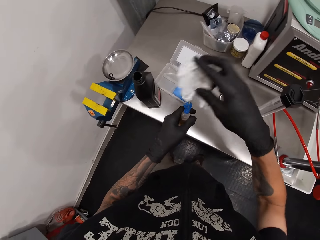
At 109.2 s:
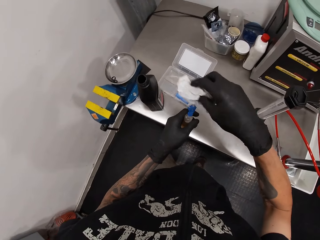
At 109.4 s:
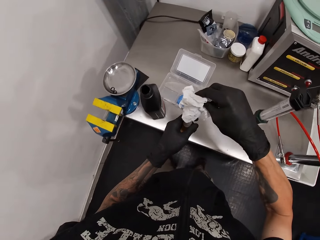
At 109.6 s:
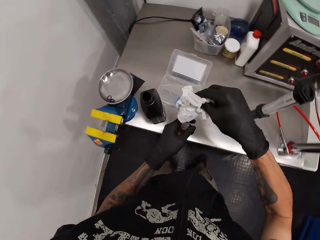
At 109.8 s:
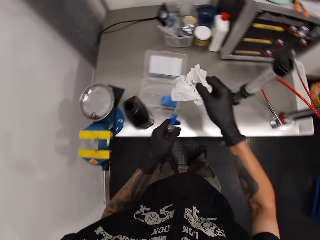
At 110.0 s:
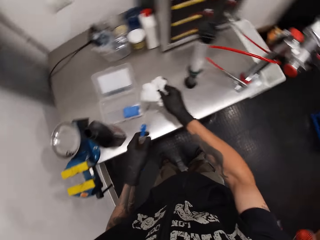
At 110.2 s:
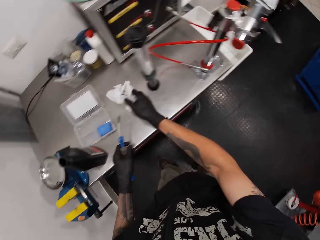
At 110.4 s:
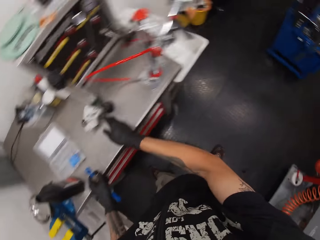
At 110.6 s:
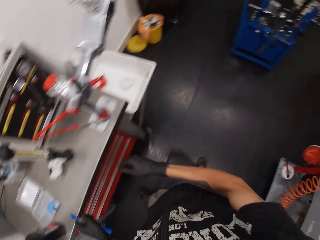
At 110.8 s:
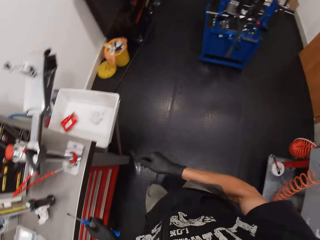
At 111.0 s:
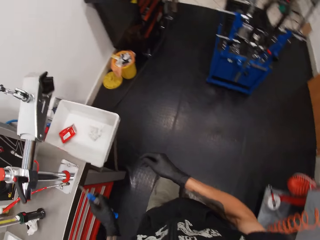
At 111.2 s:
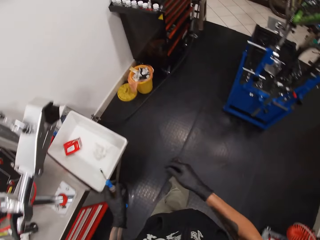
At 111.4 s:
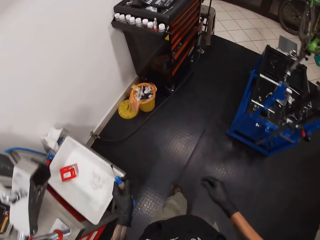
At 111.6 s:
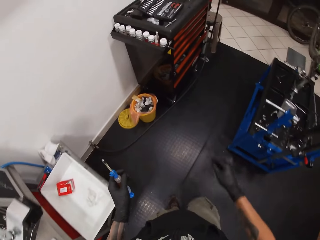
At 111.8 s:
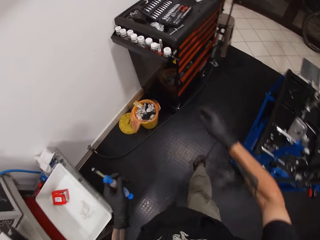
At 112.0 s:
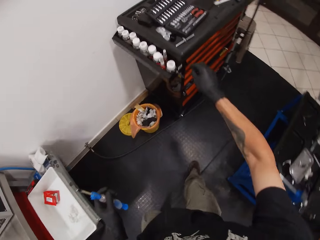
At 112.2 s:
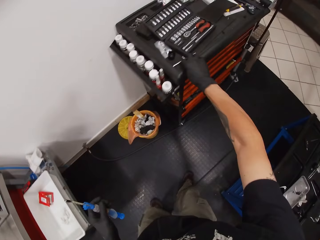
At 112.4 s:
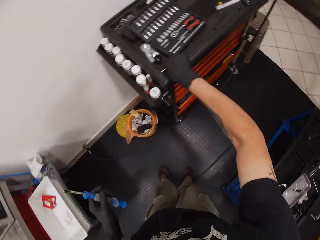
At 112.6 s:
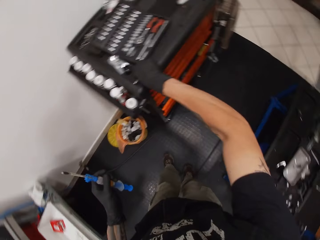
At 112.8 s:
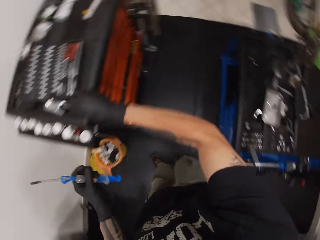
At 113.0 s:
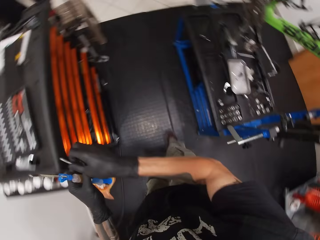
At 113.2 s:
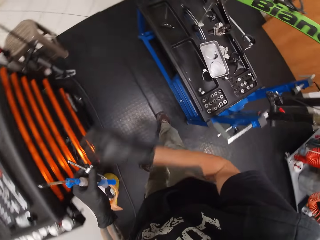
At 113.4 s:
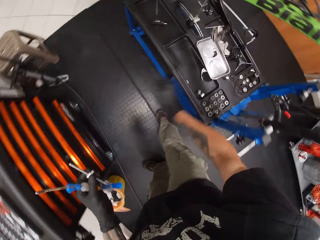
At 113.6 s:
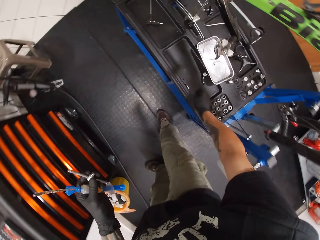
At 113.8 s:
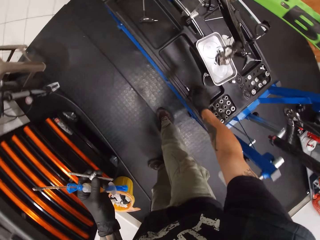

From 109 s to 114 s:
The camera wearer wipes the brake bleed kit with the toilet paper with his right hand. He places the toilet paper on the metallic table with his right hand. He walks. He picks the t-screwdriver from the black toolbox stand with his right hand.

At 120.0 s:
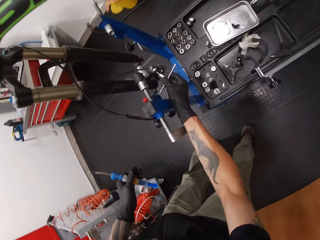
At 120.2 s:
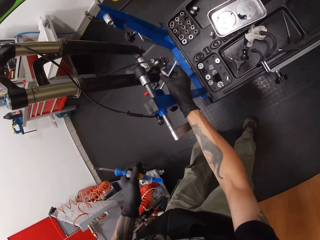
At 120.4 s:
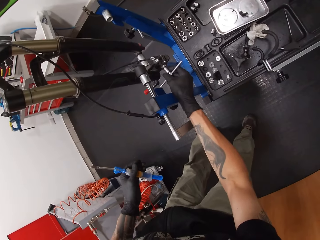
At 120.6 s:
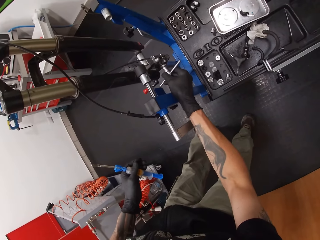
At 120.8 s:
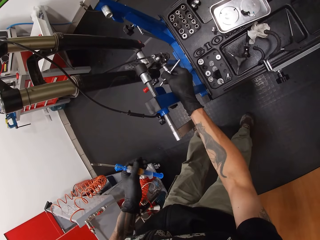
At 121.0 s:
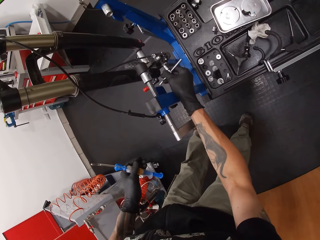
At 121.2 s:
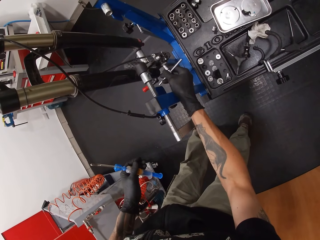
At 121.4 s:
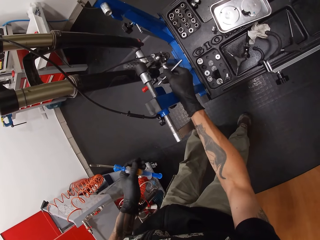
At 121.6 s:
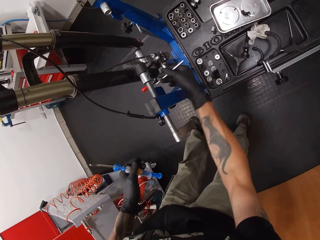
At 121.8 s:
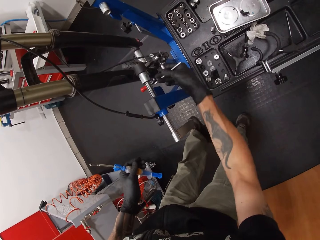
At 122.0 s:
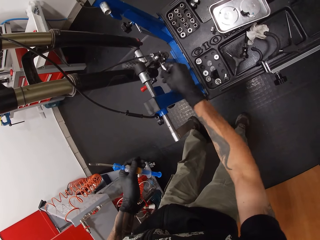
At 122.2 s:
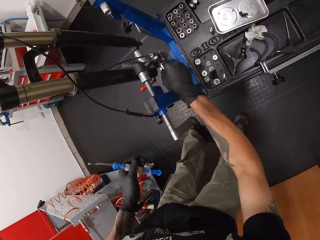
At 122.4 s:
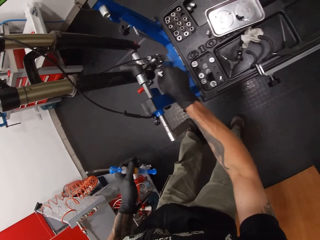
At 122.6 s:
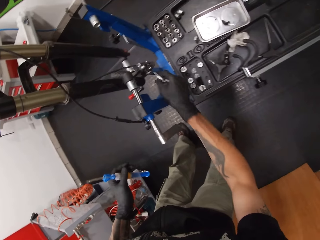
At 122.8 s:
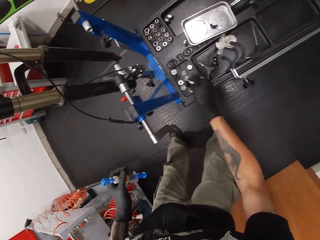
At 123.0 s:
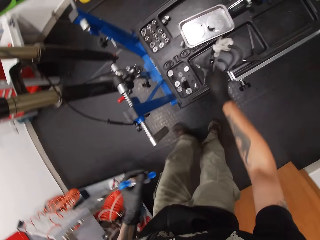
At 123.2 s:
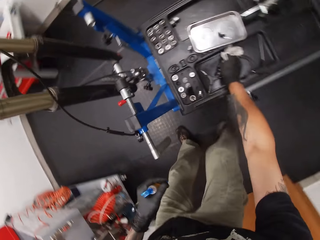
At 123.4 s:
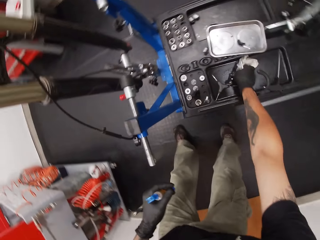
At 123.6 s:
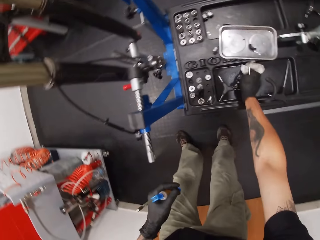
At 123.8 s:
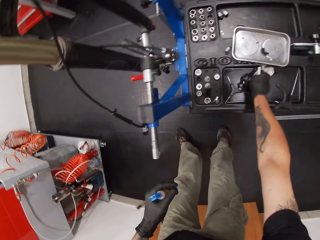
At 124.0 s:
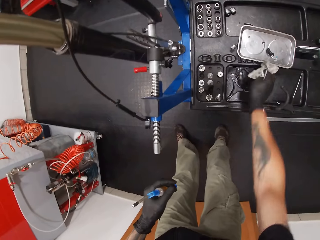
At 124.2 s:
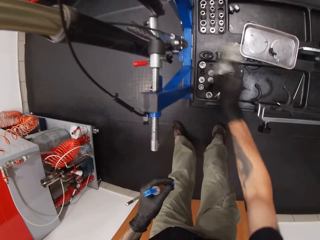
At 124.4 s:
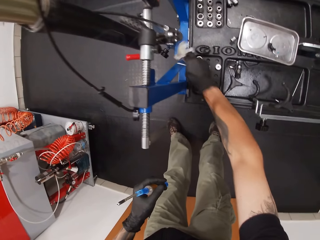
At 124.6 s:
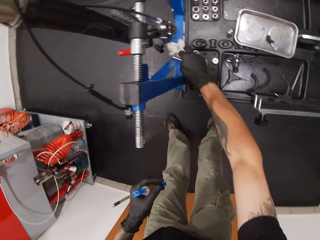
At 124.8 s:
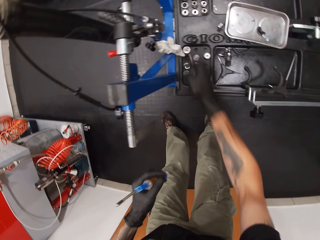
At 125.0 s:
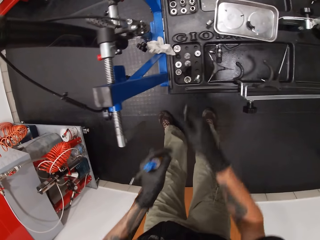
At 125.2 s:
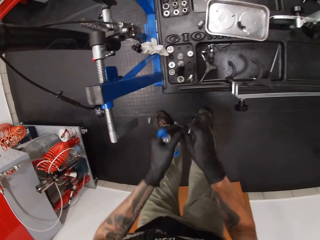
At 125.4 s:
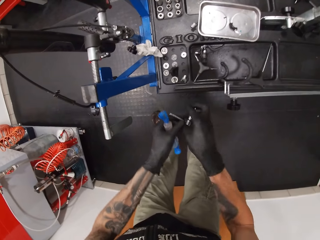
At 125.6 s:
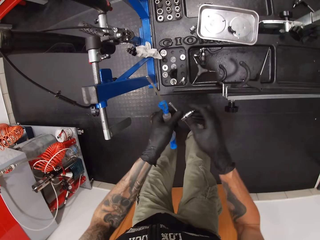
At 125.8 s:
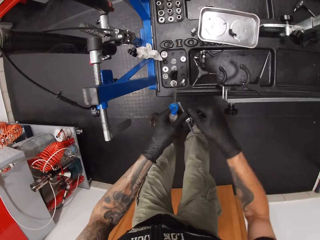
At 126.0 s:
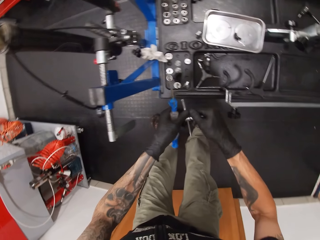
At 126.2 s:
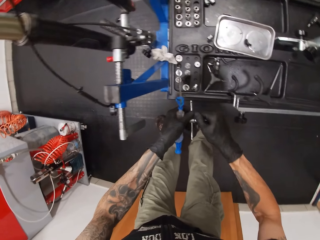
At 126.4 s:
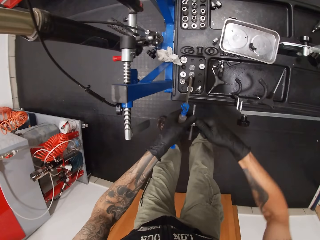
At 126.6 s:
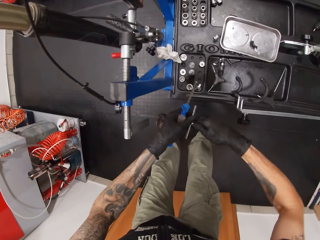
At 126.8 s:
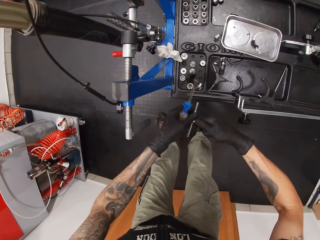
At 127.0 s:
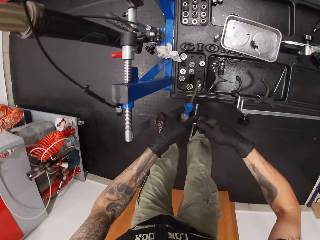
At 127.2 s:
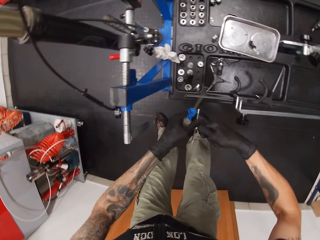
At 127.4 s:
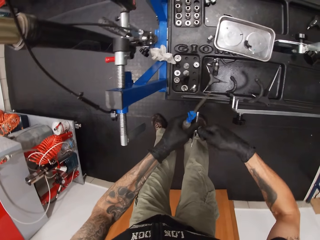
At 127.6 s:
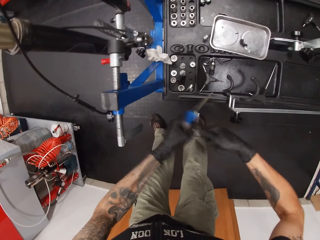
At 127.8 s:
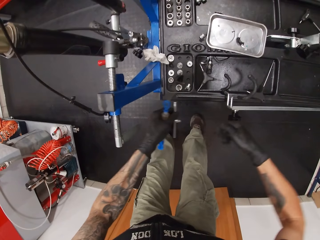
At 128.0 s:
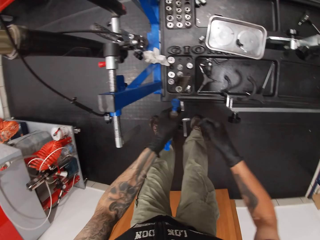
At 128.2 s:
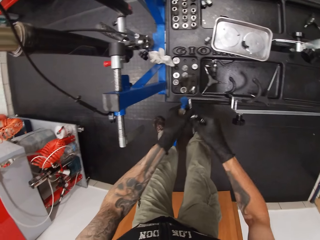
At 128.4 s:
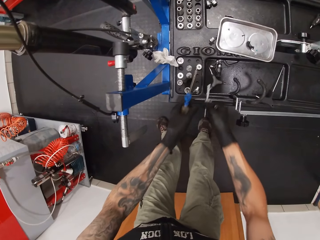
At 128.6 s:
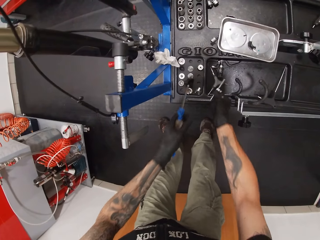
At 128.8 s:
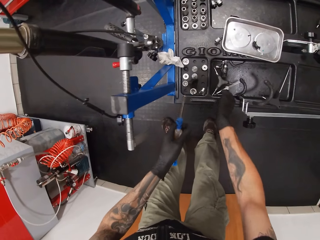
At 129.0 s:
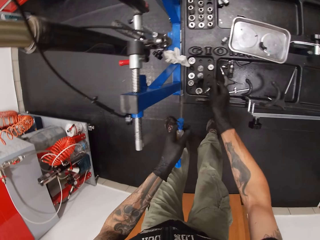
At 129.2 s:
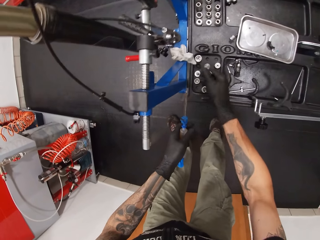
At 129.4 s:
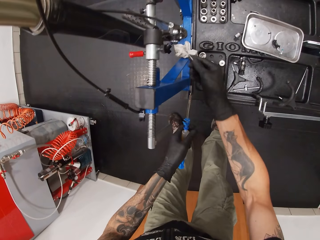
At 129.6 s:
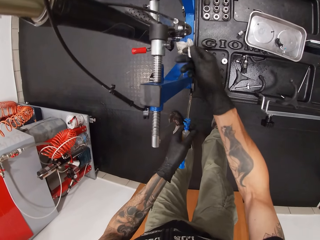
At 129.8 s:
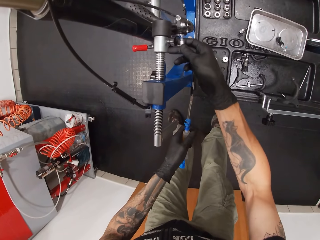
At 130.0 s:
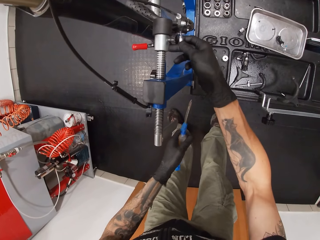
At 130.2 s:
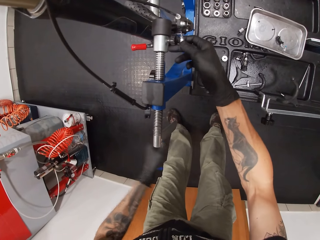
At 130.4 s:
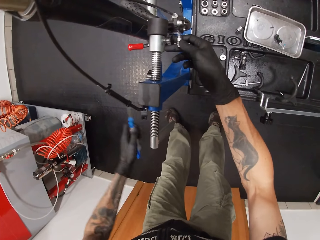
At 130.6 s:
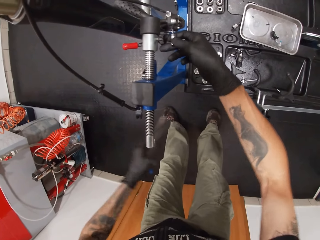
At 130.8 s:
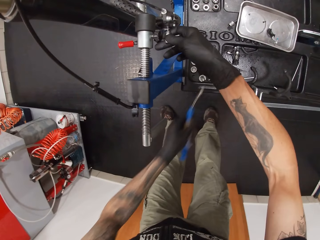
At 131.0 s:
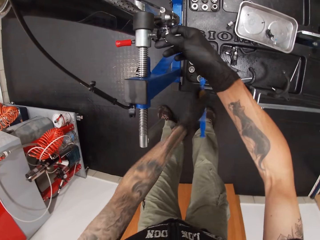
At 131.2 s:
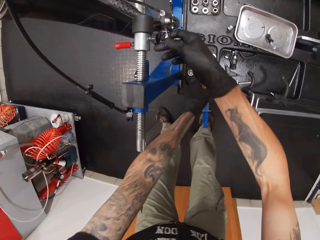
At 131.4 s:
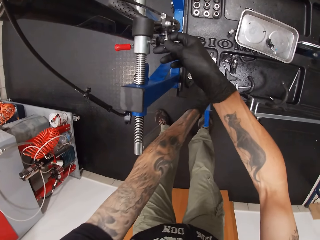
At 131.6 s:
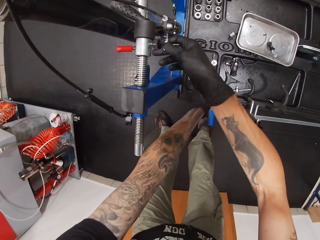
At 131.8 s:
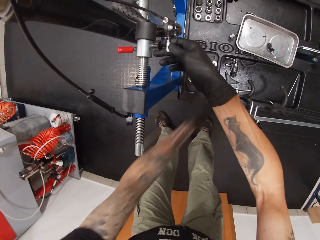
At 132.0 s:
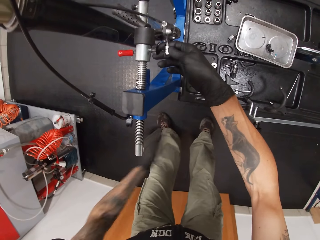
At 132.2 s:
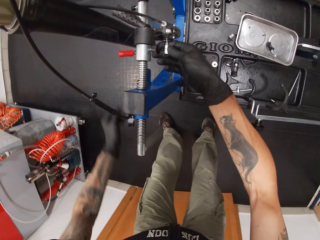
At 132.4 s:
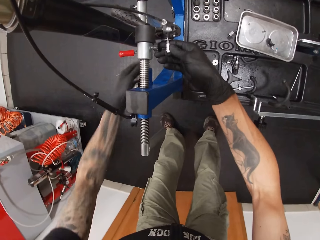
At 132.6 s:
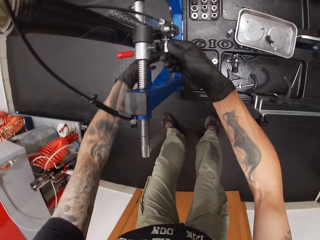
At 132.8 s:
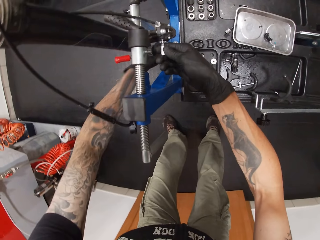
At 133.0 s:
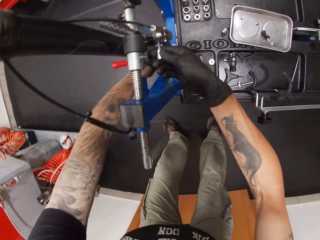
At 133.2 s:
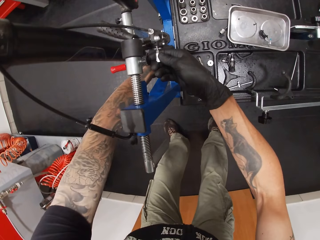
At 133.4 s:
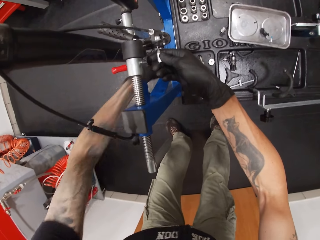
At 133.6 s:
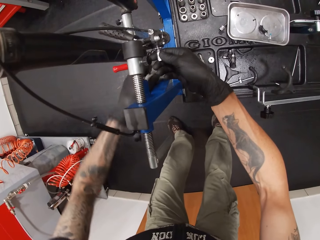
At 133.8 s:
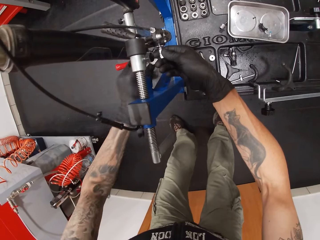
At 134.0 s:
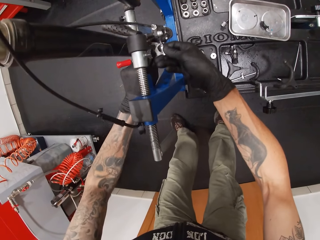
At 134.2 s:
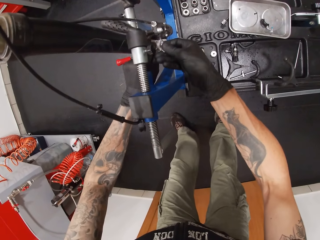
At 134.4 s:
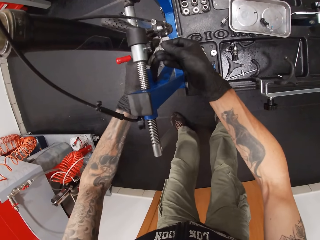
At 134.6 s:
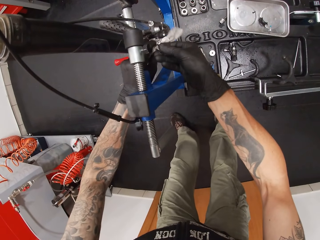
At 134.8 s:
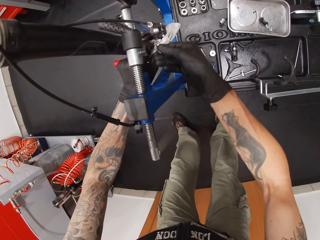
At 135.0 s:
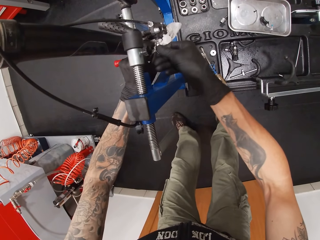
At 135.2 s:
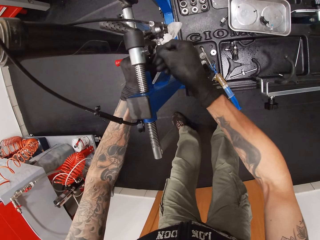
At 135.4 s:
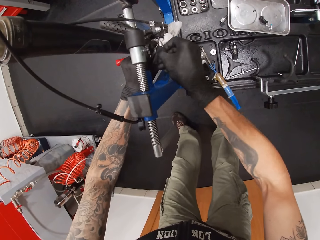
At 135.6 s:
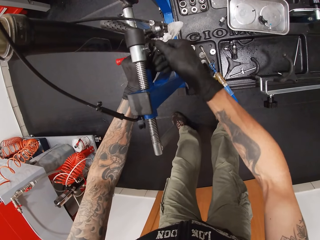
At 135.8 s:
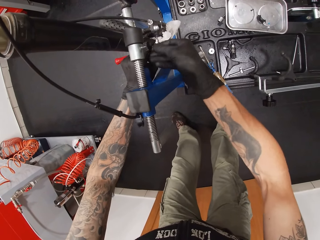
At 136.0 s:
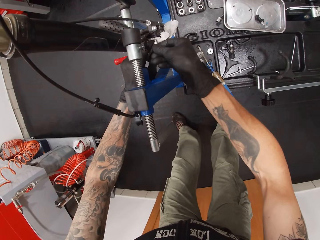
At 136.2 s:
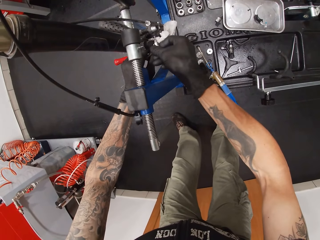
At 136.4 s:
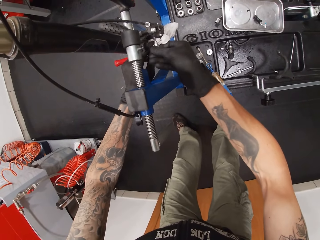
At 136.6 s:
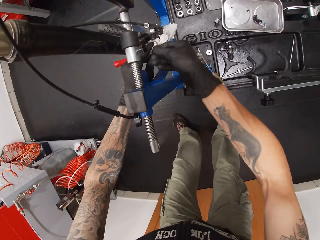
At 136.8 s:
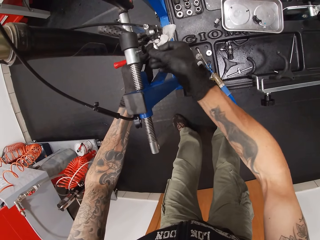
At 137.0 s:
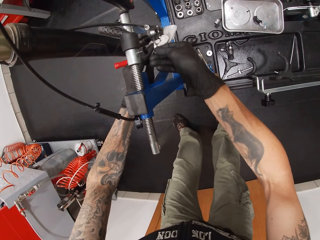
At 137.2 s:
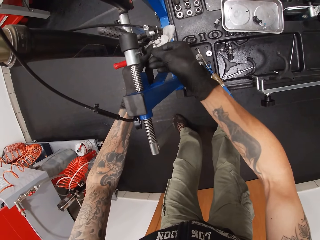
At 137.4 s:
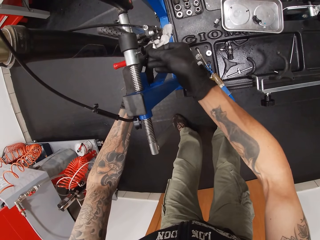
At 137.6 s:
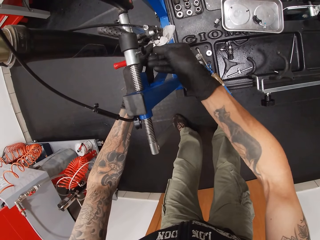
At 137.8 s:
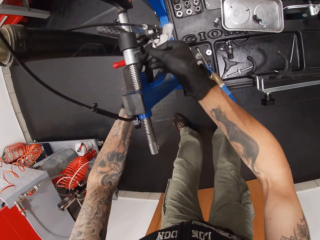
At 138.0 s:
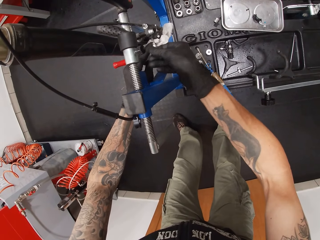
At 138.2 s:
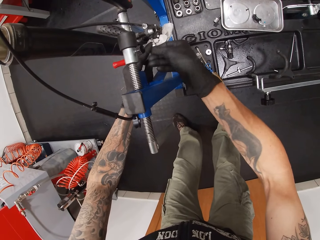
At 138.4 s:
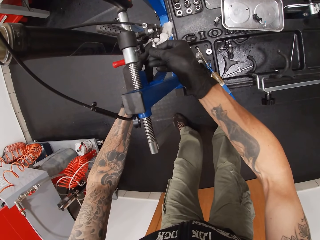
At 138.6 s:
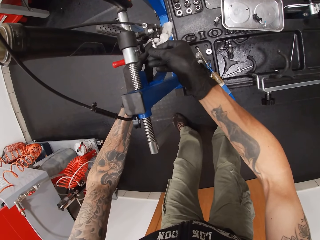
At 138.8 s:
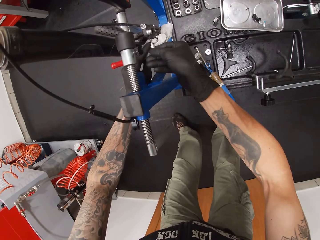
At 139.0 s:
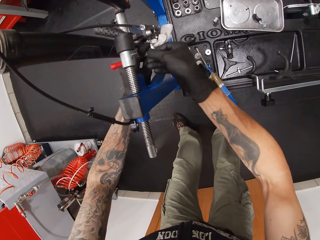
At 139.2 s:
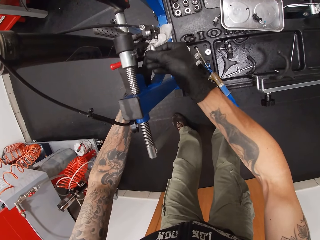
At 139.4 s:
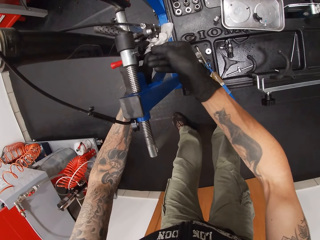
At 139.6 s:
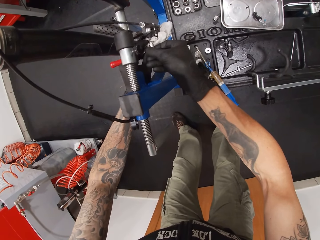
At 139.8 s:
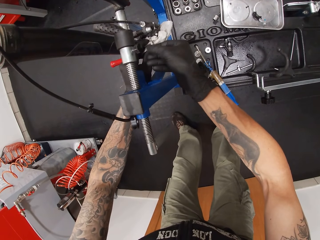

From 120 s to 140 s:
The camera wearer loosens a bolt on the bicycle's fork with the t-screwdriver with his right hand. He picks a tissue. He wipes the bicycle with the tissue. He detaches the plug from the t-screwdriver with his right hand. He holds the syringe. He places the t-screwdriver on the blue toolbox stand with his right hand. He loosens a bolt on the bicycle's fork with the plug with his right hand. He drops the brake bleed kit on the blue toolbox stand with his left hand. He picks a toilet paper from the blue toolbox stand with his left hand. He winds the toilet paper around the plug. He wipes the bicycle with the tissue.
